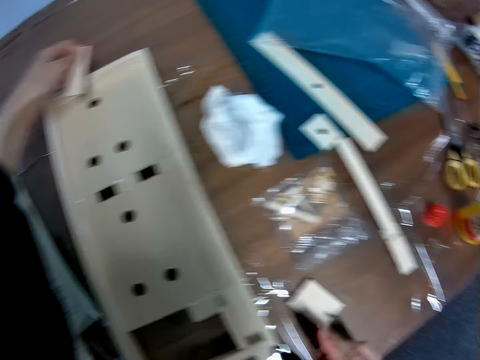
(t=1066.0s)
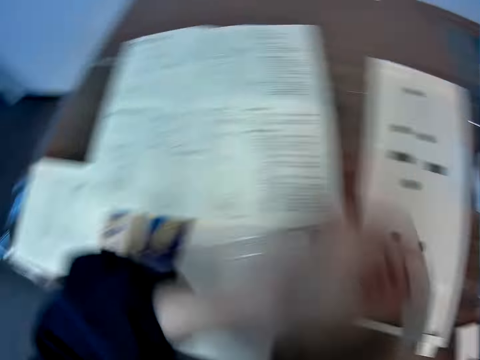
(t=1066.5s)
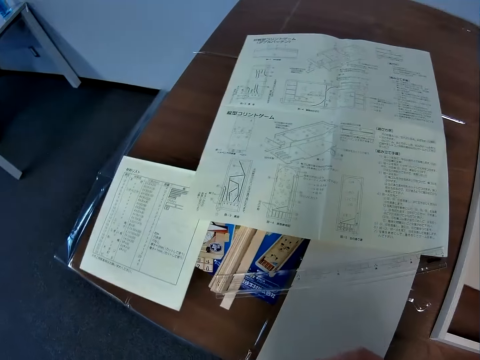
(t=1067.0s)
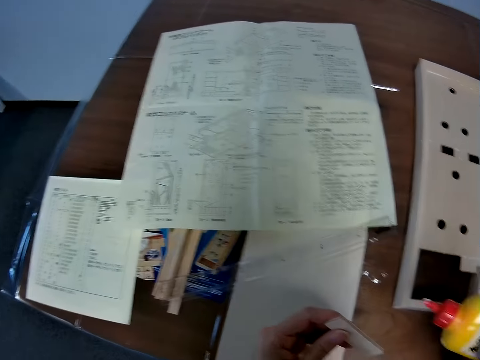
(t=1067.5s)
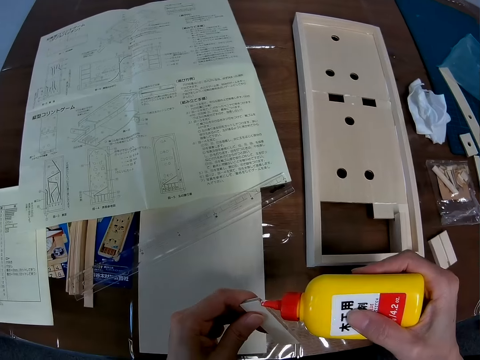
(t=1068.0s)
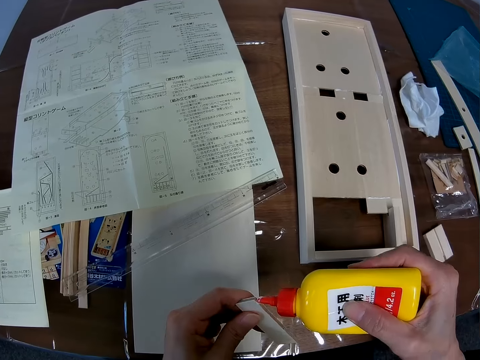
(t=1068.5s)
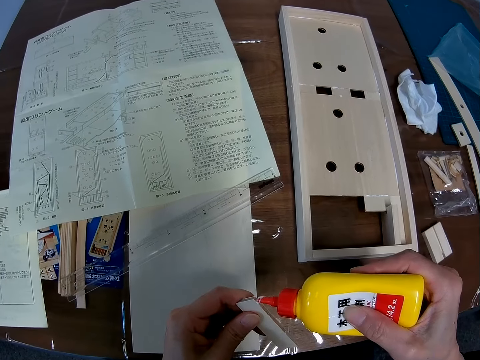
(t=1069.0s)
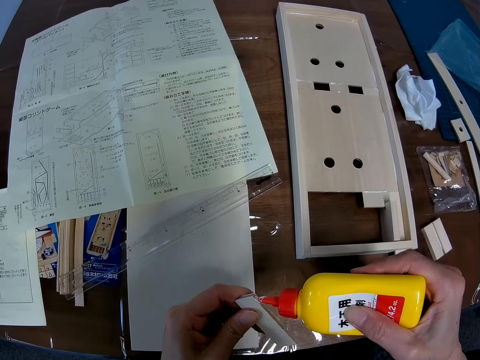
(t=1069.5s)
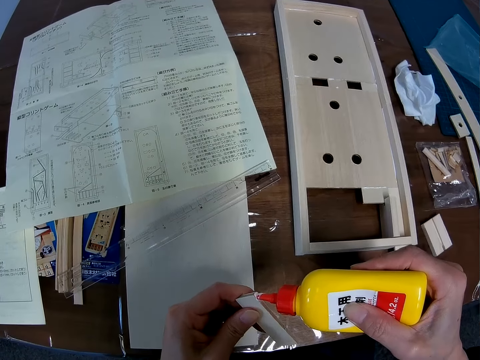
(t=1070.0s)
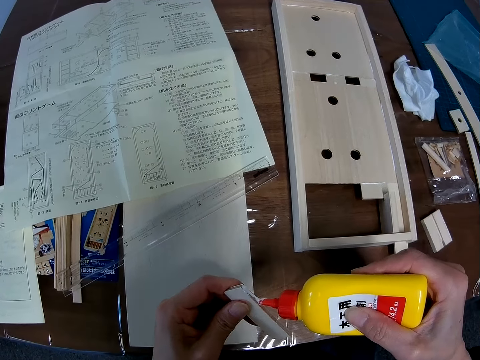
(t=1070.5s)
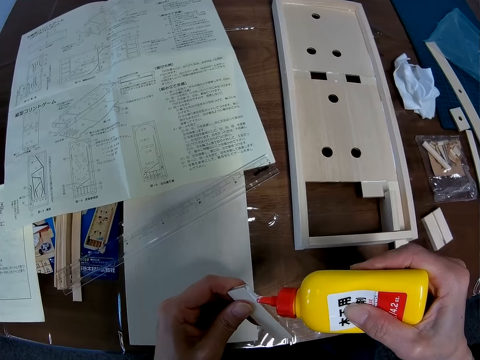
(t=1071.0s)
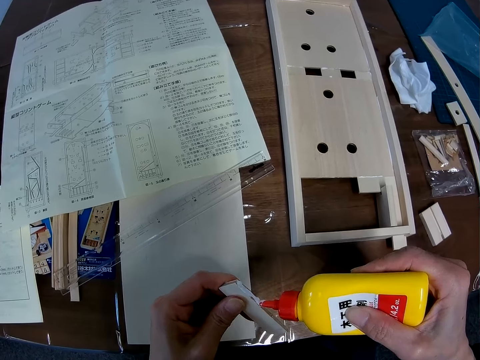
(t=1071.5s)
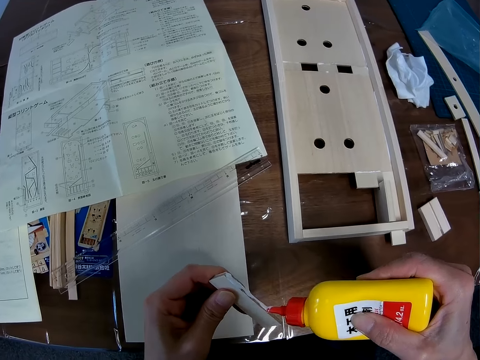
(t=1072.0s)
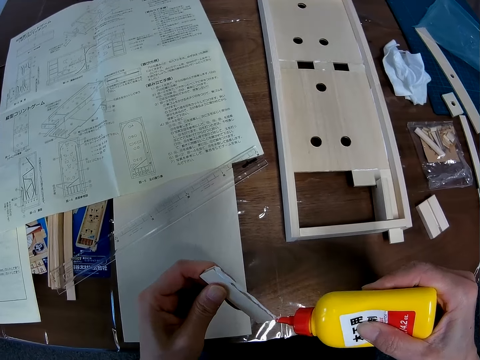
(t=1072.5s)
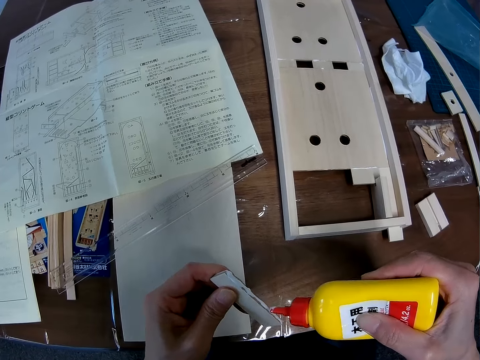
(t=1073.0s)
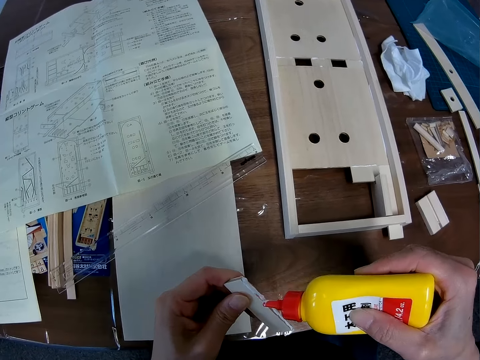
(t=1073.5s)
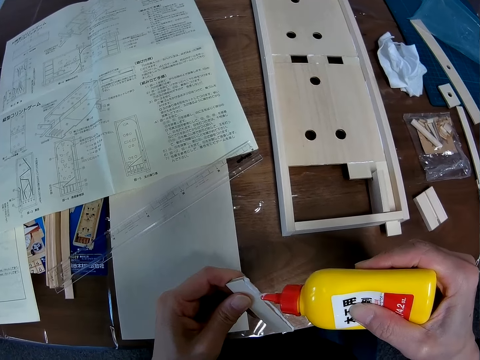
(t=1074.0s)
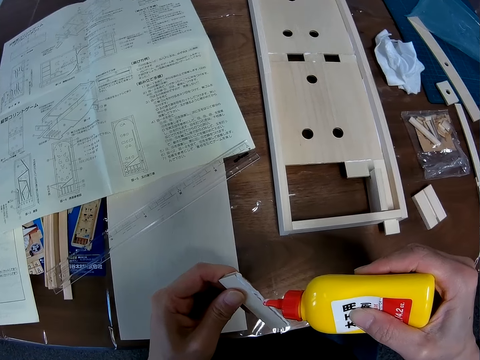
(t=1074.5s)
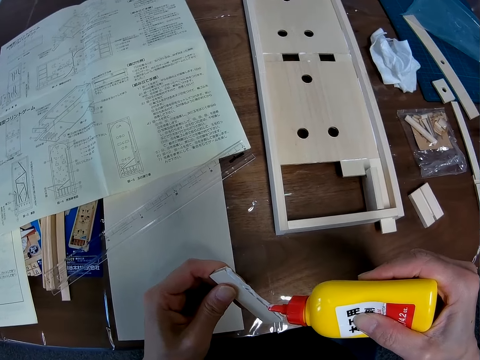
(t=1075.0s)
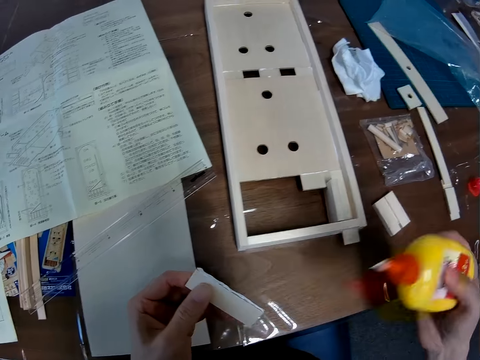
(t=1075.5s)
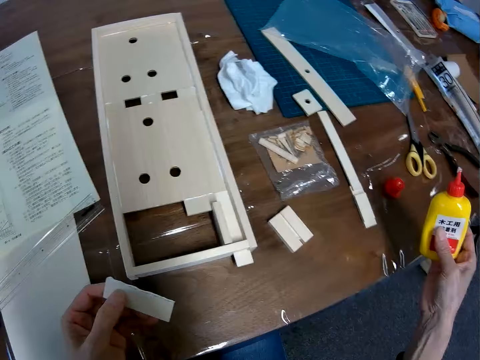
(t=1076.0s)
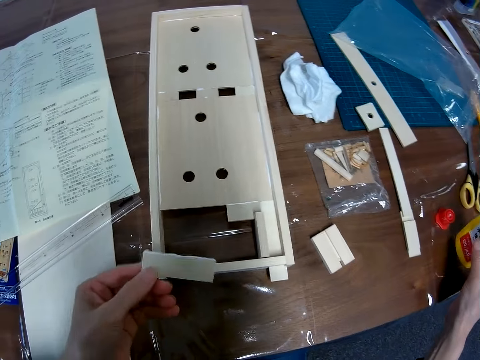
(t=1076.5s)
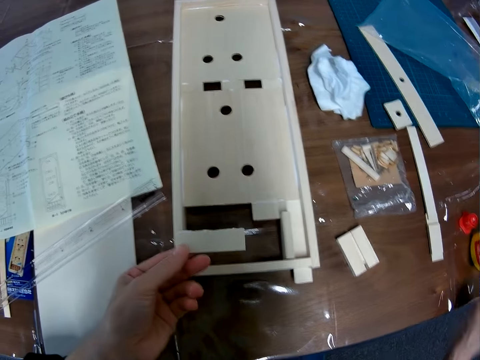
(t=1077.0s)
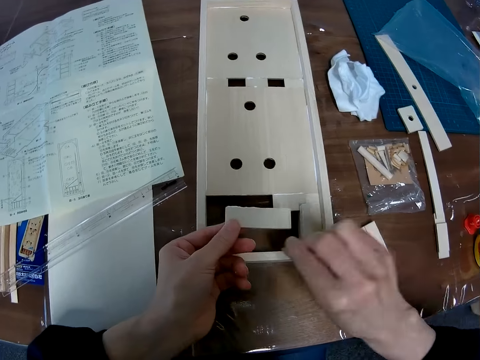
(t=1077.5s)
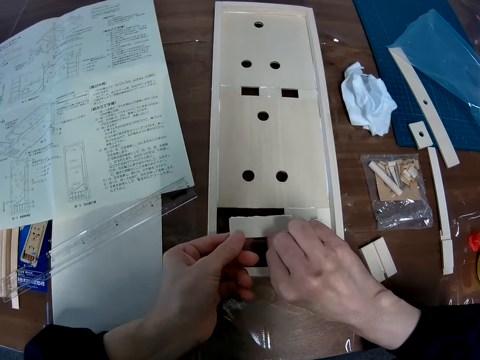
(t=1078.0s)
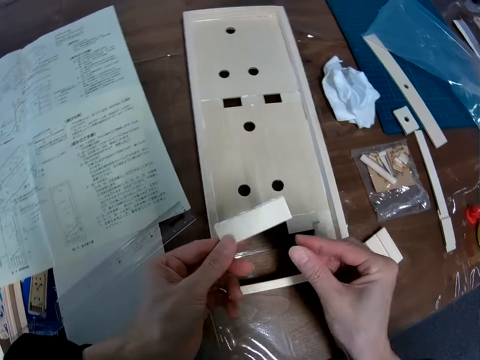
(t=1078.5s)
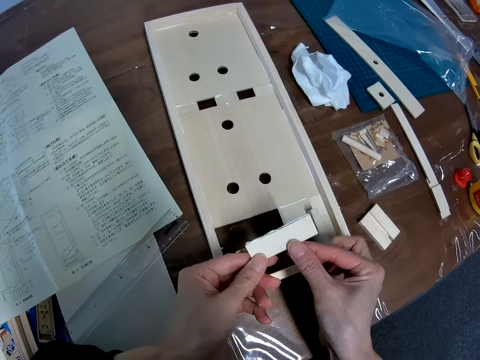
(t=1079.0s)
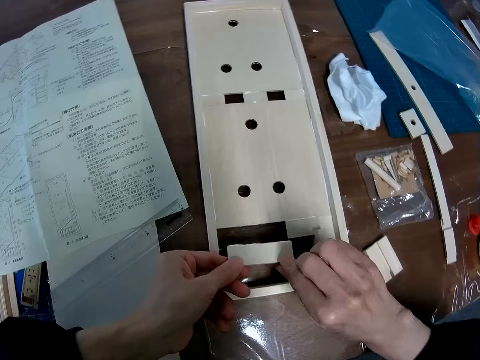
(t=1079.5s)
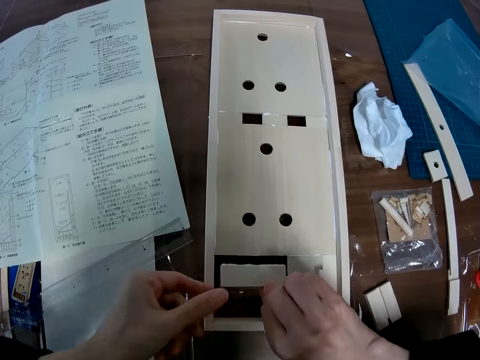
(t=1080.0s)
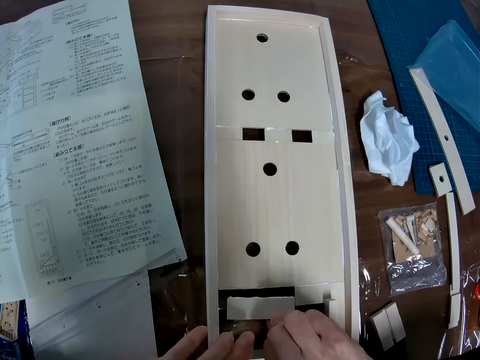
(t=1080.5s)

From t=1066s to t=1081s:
The camera wearer glances at the blueprint. He puts wood glue on the piece. He drops the wood glue bottle on the table. He switches the piece between his hands. He fixes the woodcraft.

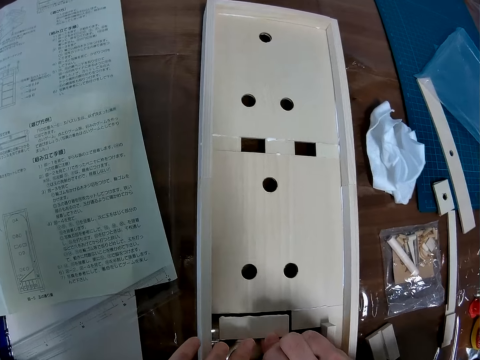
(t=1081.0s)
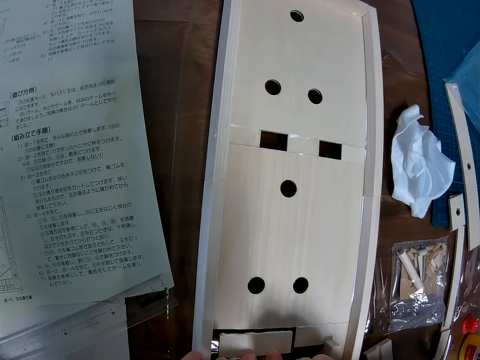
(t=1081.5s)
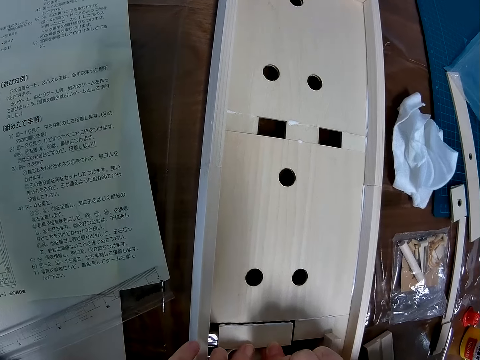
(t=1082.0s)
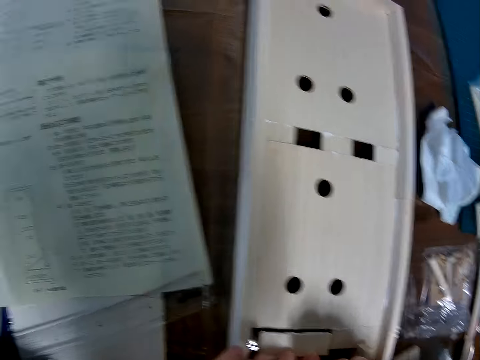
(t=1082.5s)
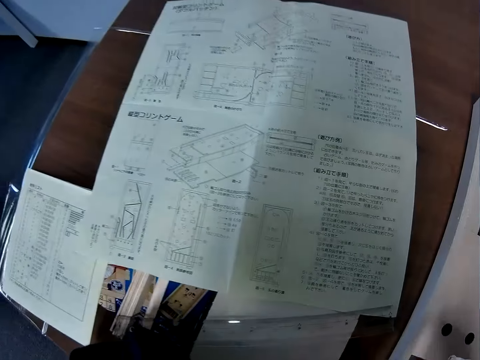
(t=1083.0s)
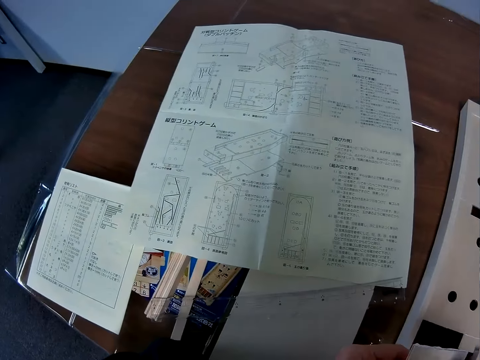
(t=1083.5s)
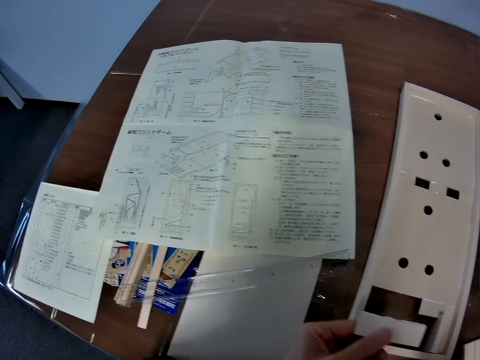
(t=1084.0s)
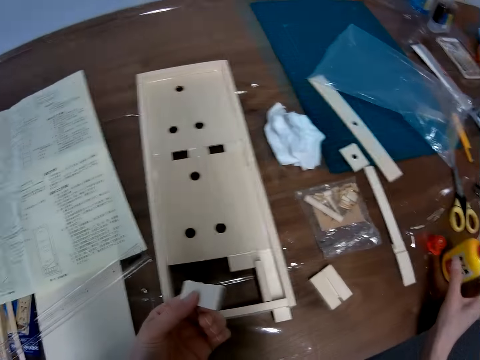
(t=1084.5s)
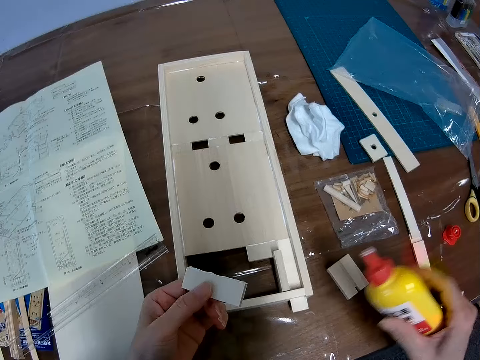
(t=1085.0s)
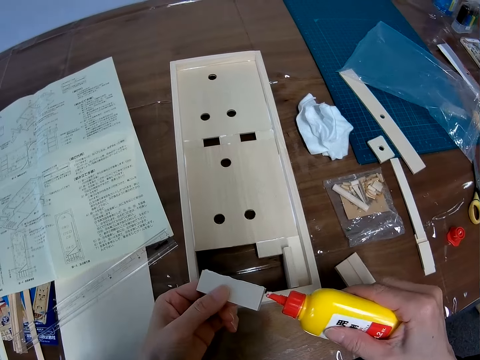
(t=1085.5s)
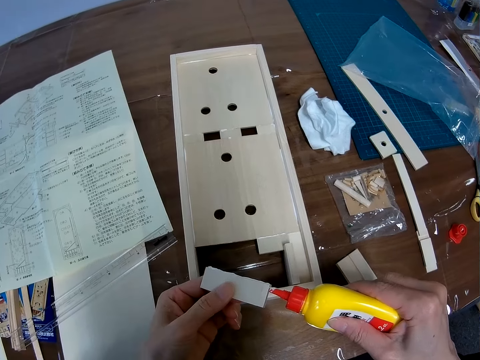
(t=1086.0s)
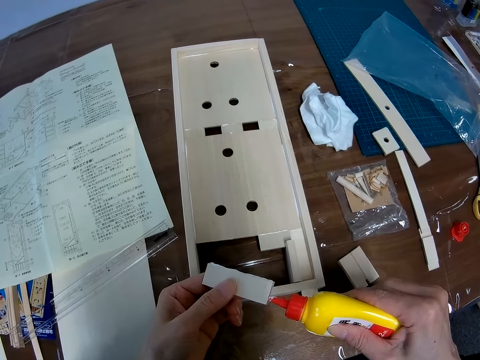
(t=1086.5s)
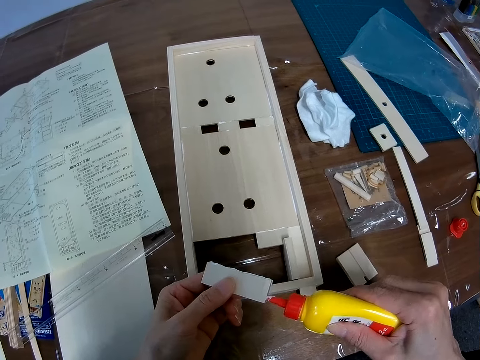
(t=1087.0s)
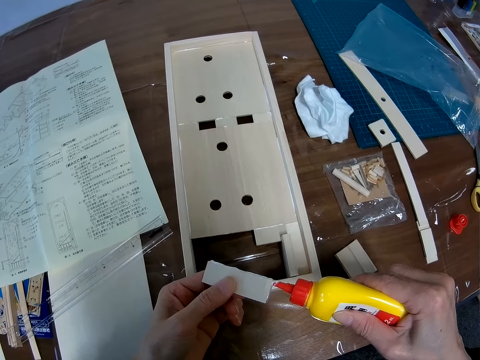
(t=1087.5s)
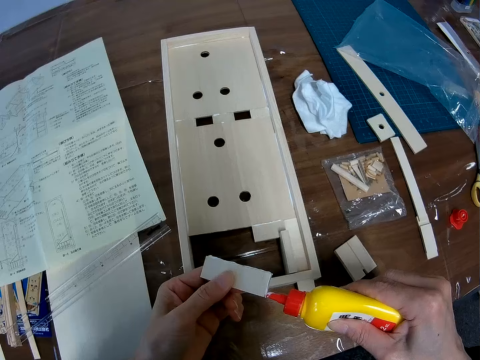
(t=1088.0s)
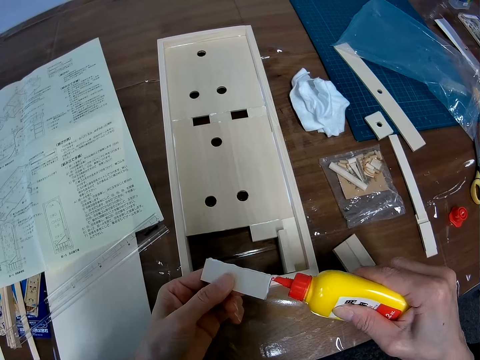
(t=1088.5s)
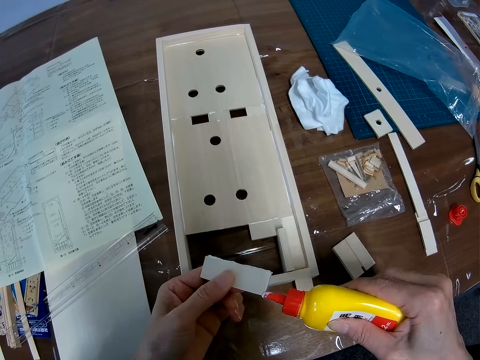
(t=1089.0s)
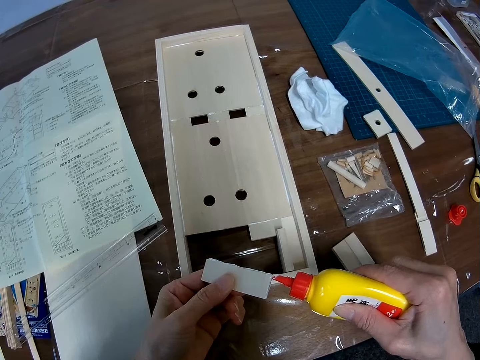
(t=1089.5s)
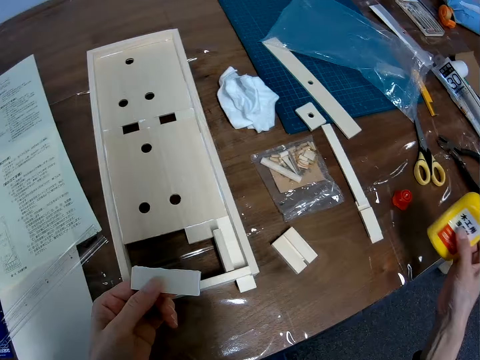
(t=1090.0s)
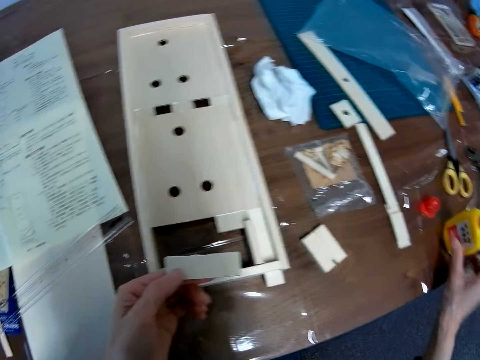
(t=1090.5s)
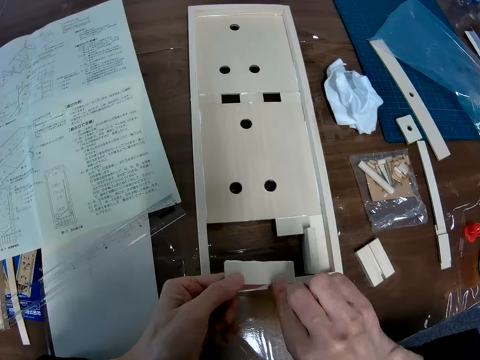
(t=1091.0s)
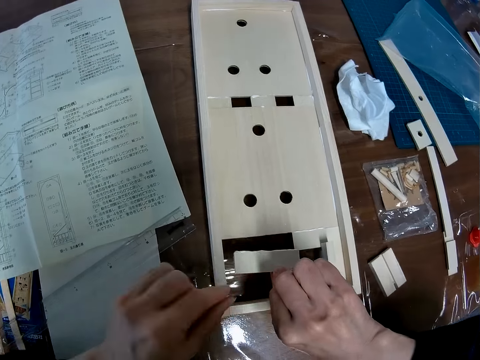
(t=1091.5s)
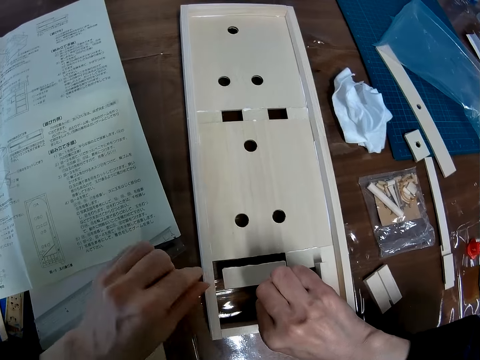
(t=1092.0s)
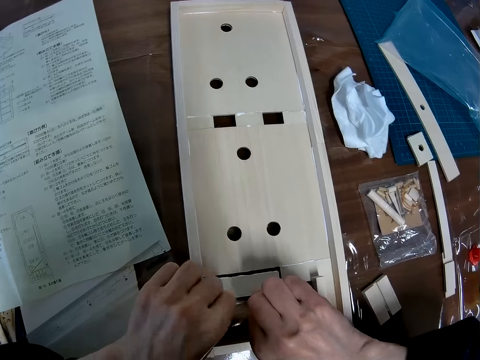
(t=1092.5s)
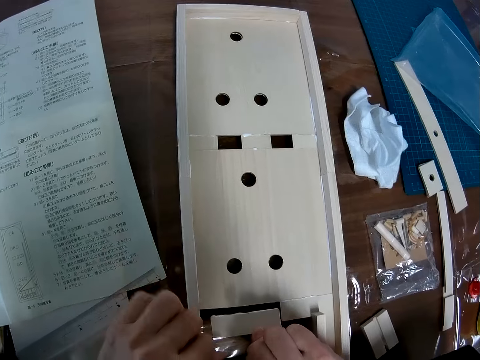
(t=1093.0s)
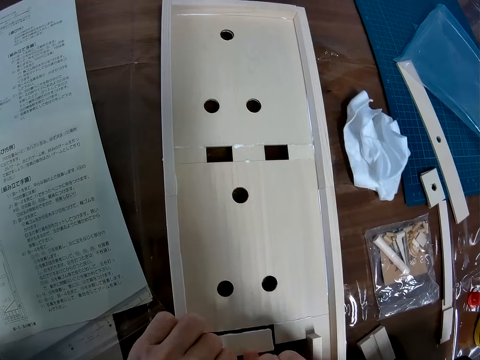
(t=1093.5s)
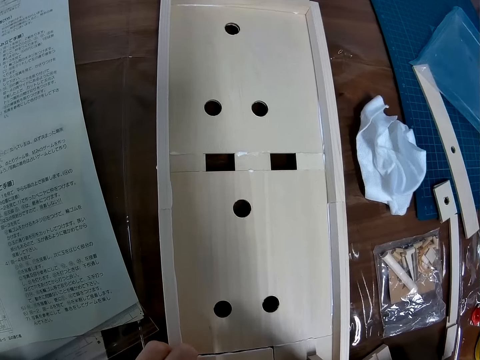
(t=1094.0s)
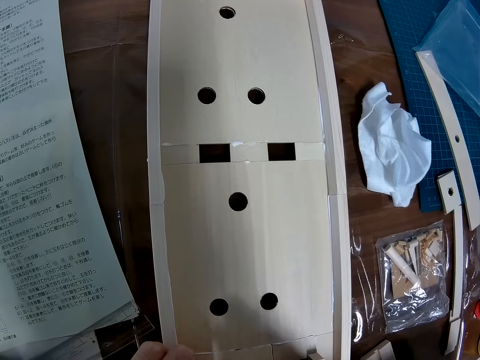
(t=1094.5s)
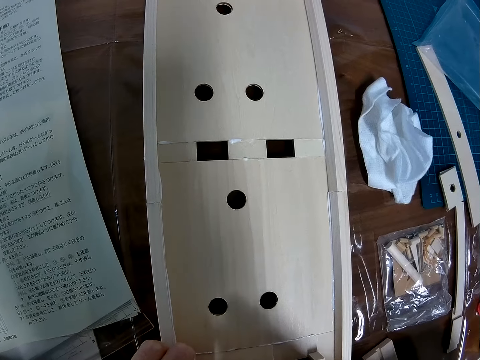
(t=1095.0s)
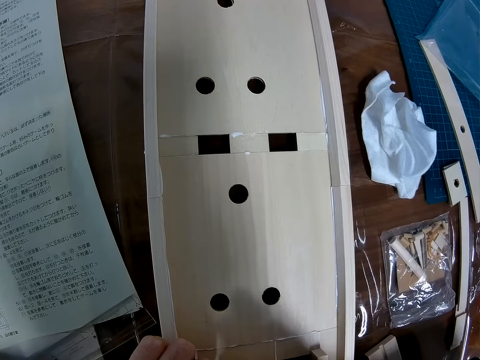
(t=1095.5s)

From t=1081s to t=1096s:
The camera wearer scans through the blueprint on the table. They pick up the wood glue bottle from the table and put wood glue on the piece. They drop the wood glue bottle on the table. They put the piece on the side of the sheet. They fix the woodcraft.
